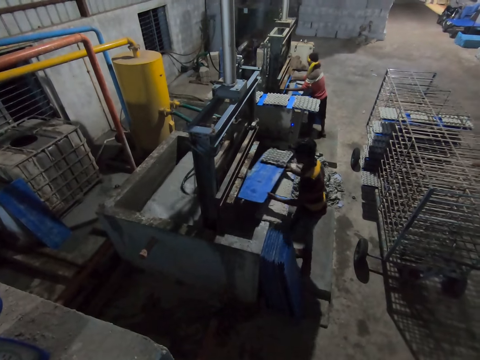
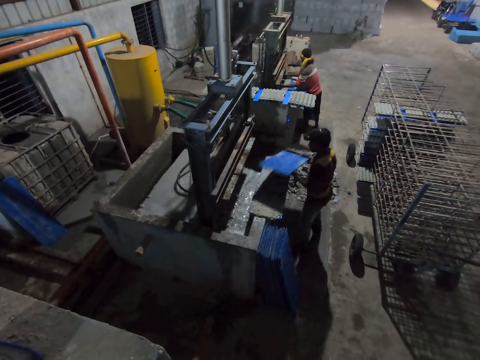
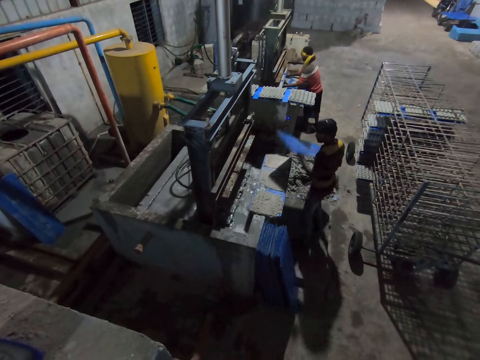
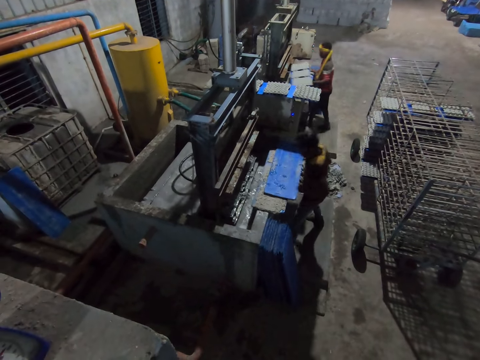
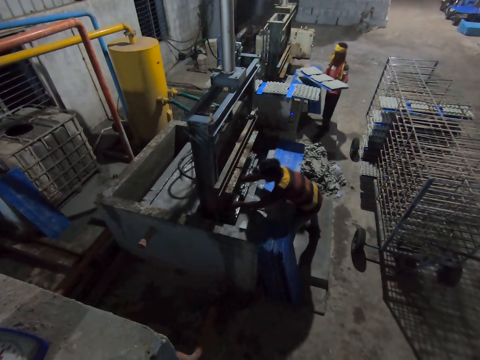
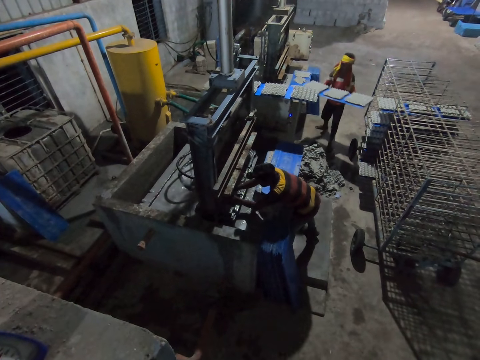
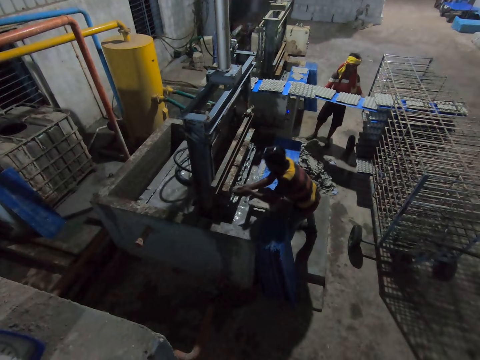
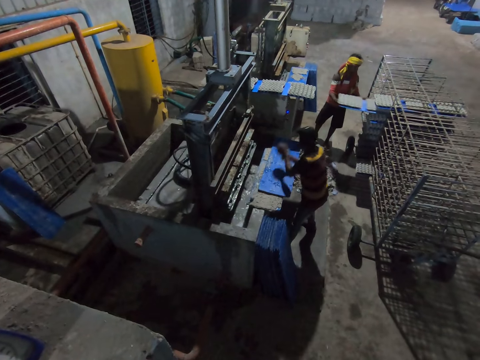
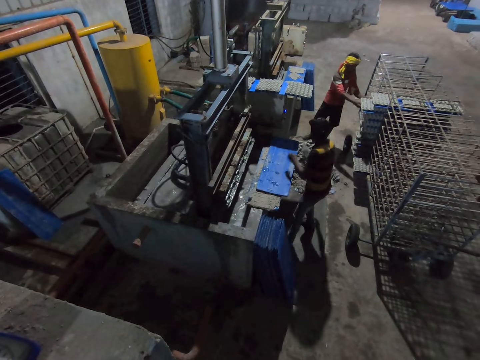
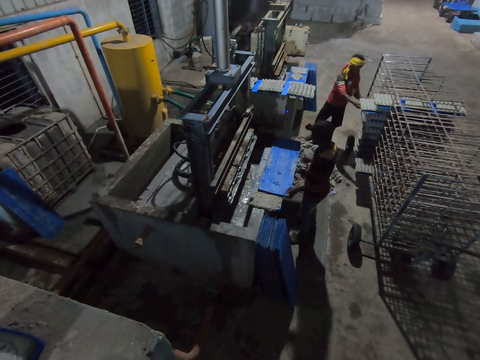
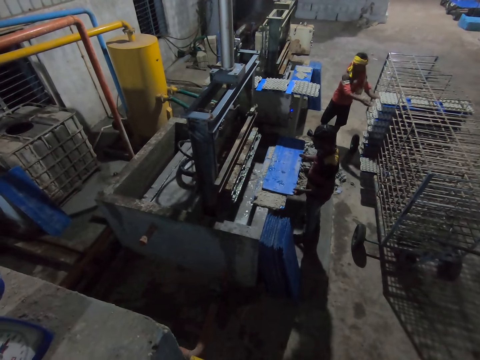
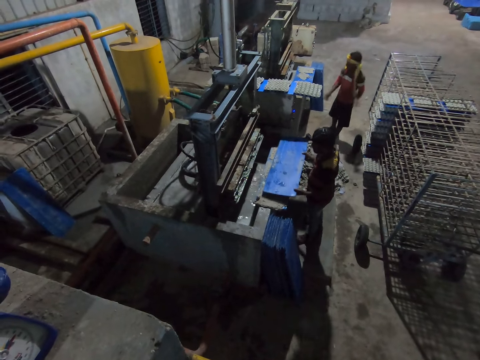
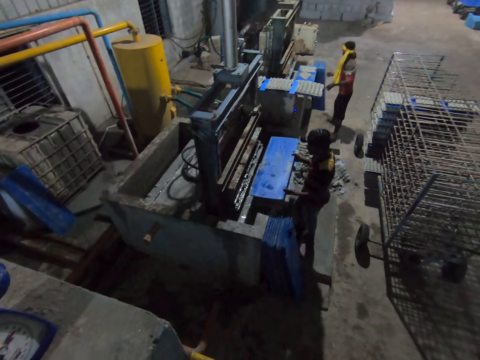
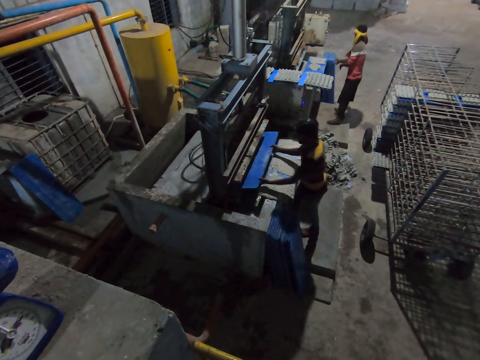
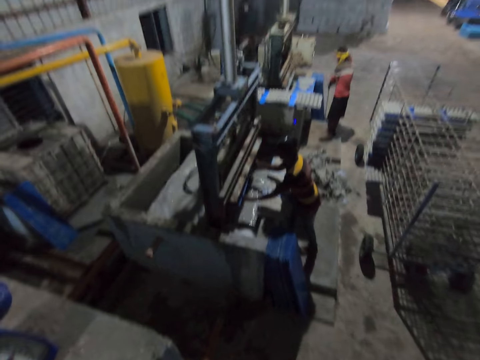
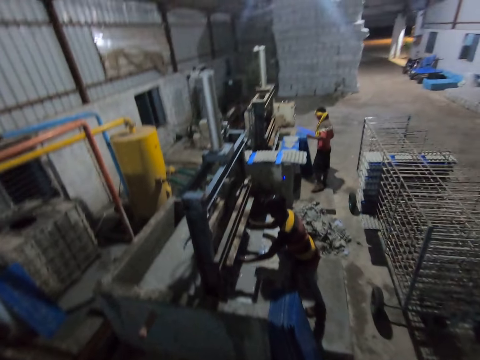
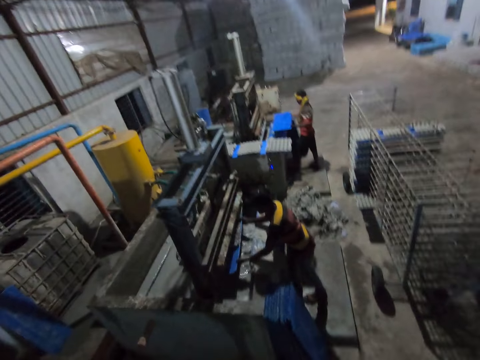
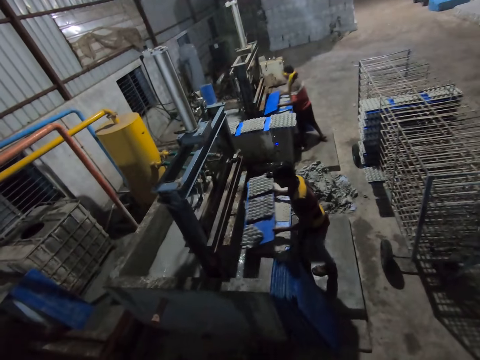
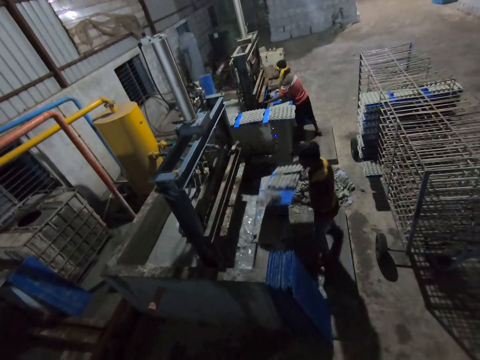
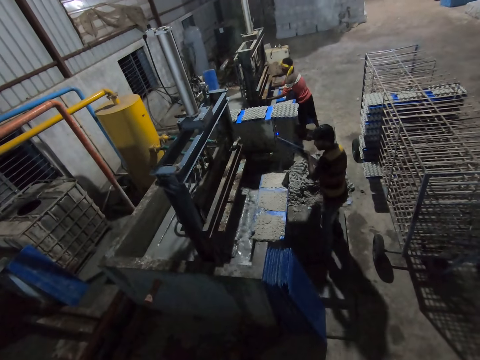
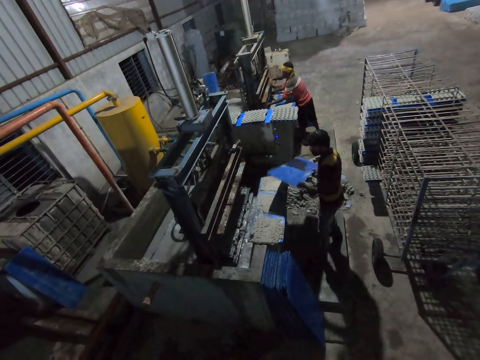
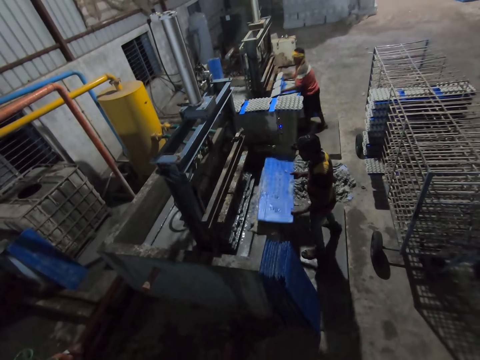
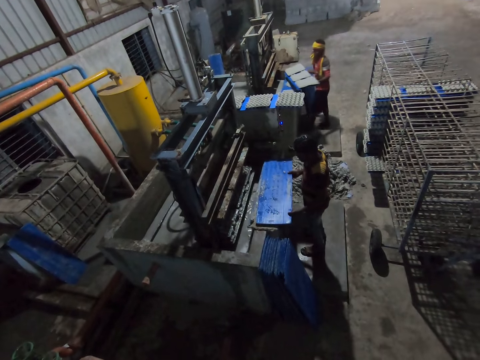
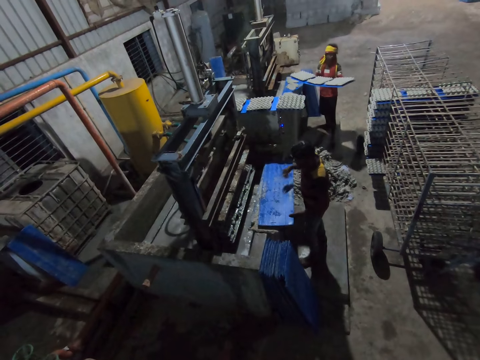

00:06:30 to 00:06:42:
The man removes the plastic tray from the machine with both hands. Another man removes the plastic tray from the machine with both hands. The other man keeps the plastic tray in the rack with both hands. The first man puts the plastic tray into the machine with both hands. The other man carries the plastic tray from the floor with both hands. The other man puts the plastic tray into the machine with both hands. The first man removes the plastic tray from the machine with both hands. The first man throws the egg tray on the plastic tray on the floor with both hands. The other man removes the plastic tray from the machine with both hands.

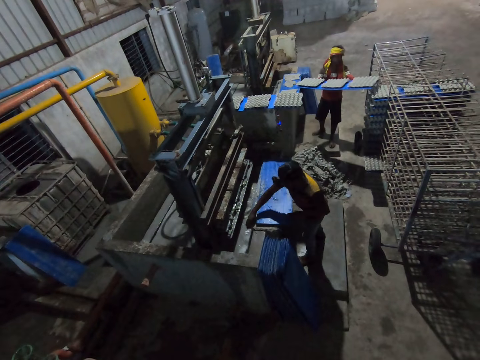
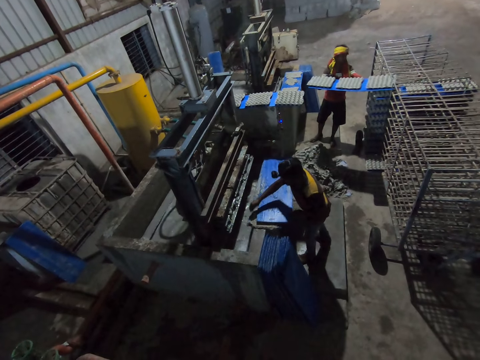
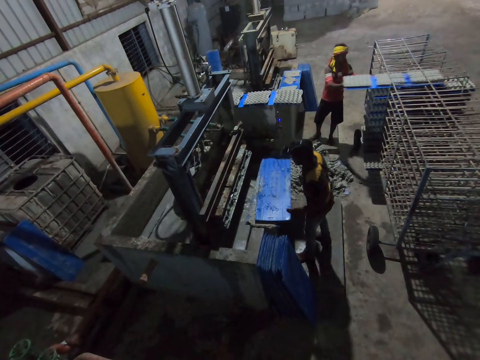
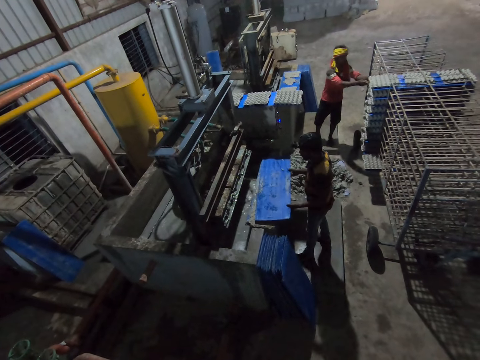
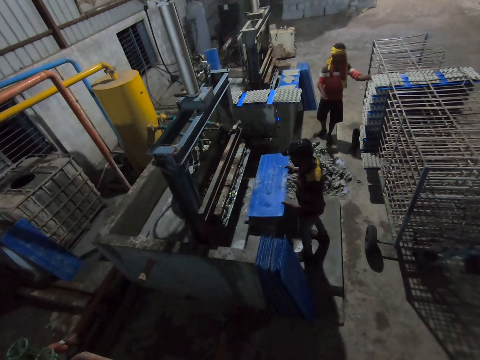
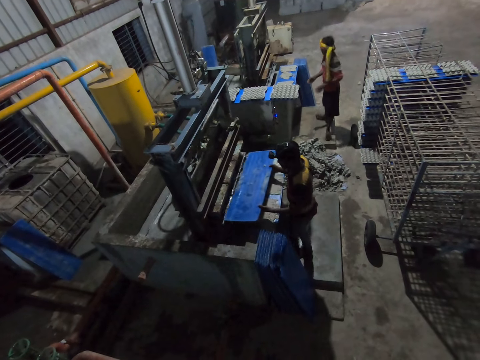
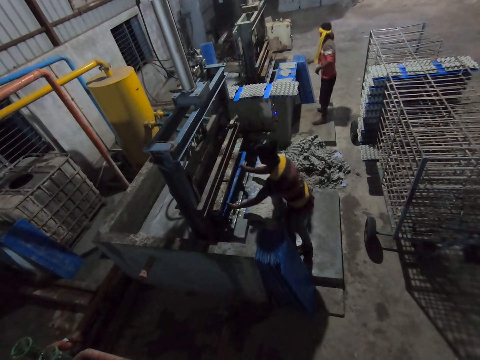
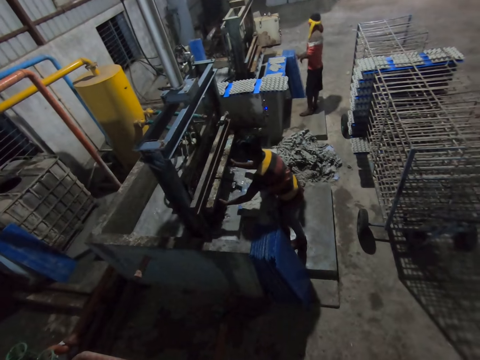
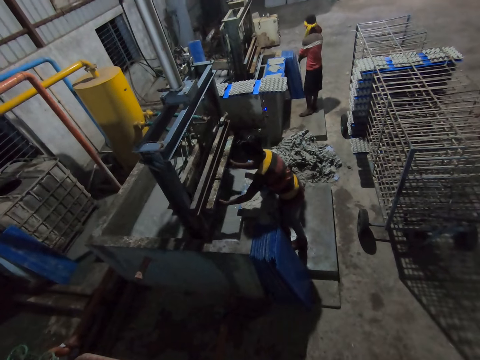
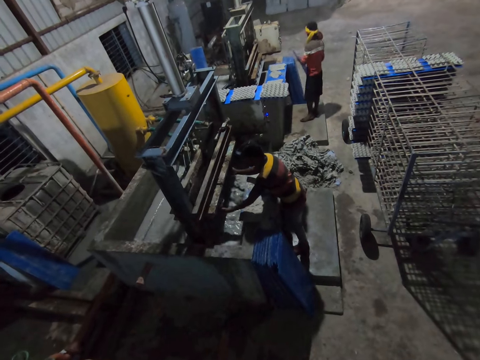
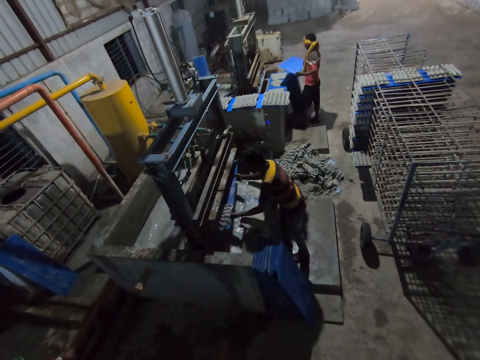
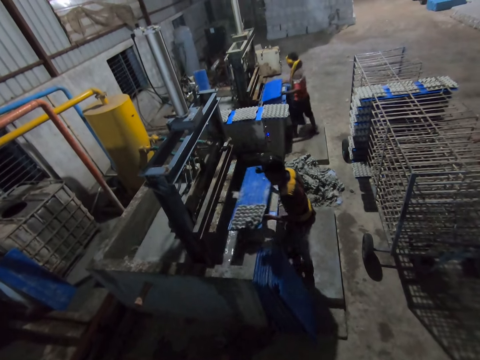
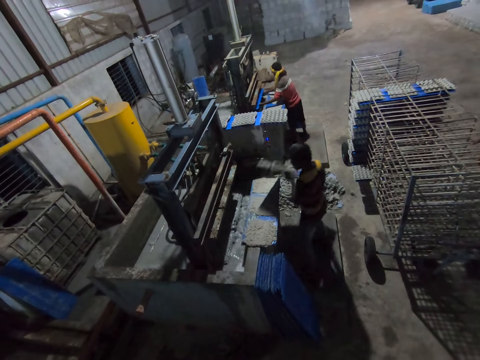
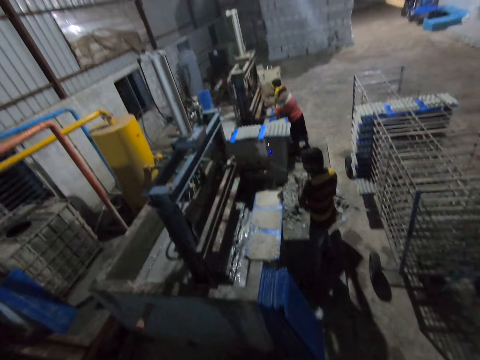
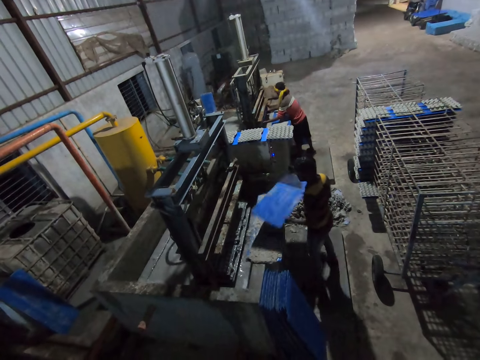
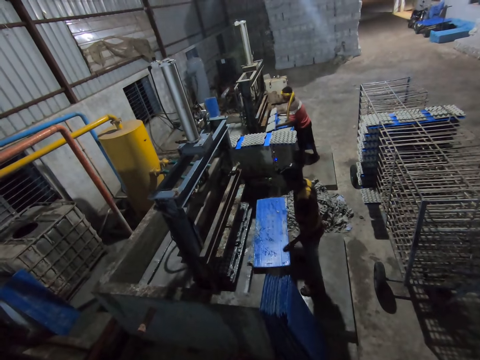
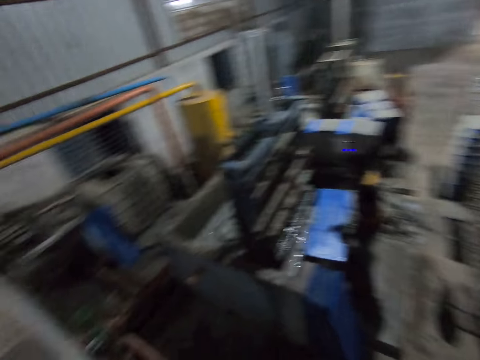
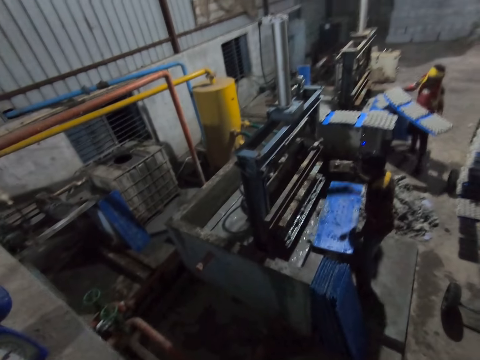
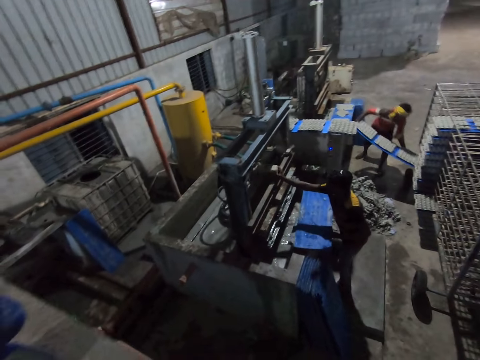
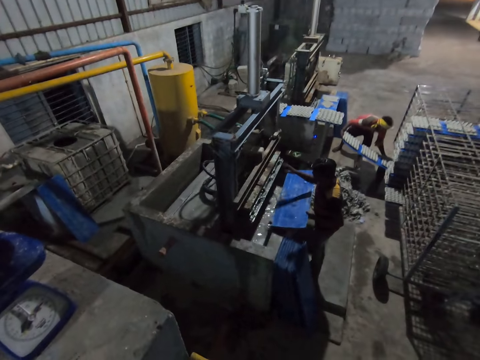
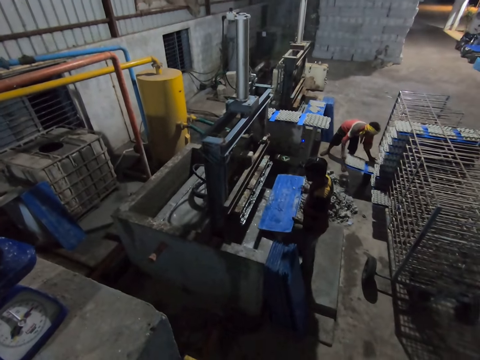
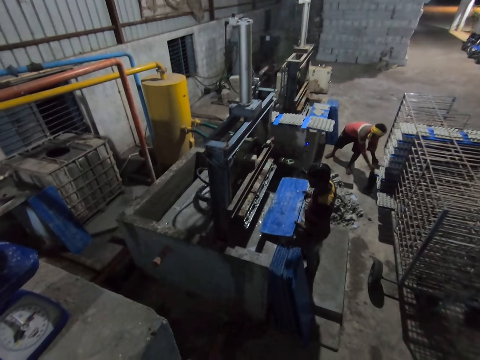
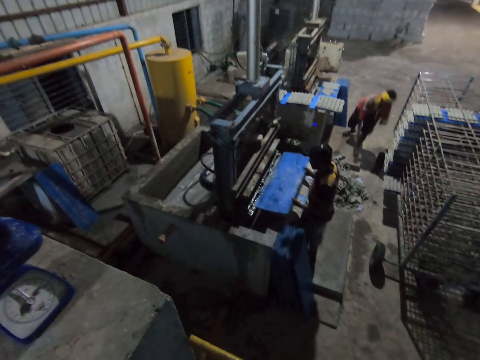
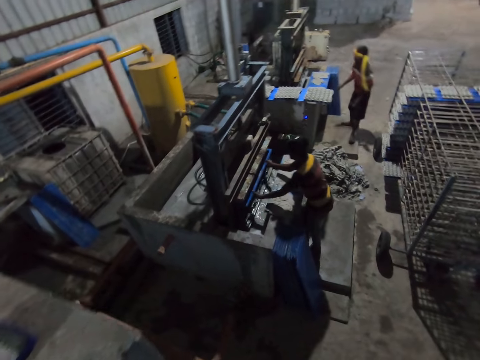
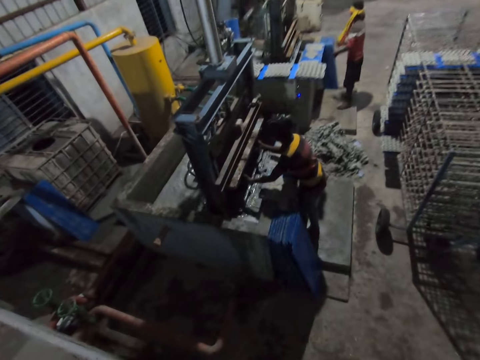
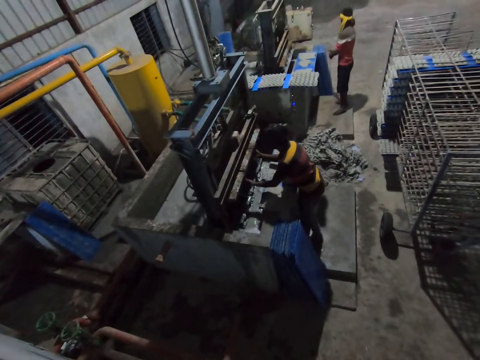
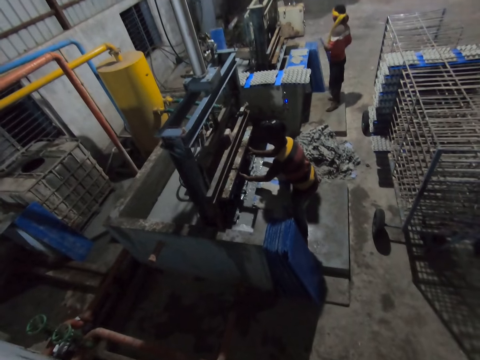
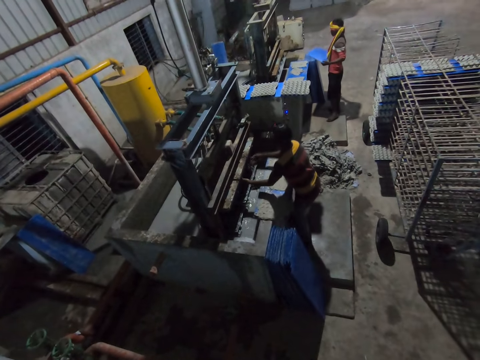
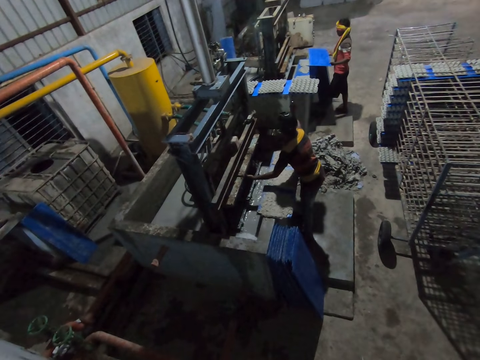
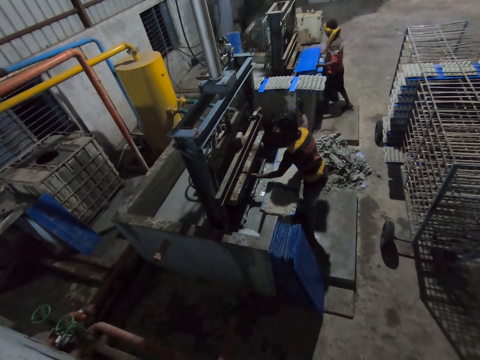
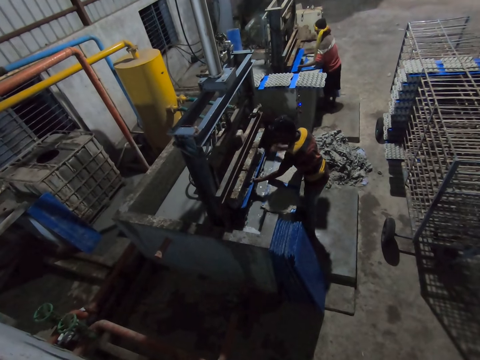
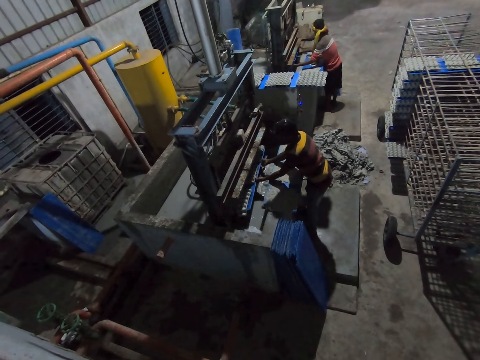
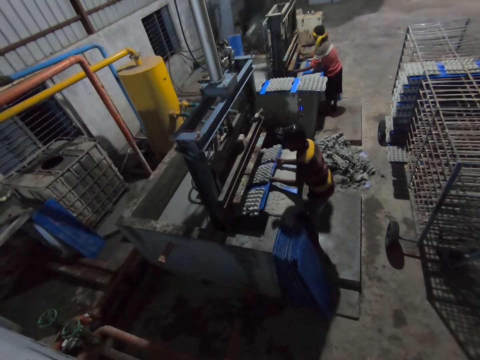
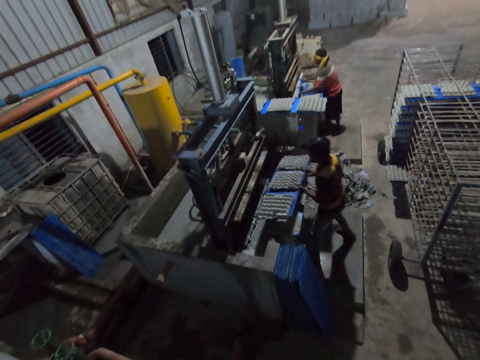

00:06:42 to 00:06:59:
The man keeps the plastic tray in the rack with both hands. Another man puts the plastic tray into the machine with both hands. The first man carries the plastic tray from the floor with both hands. The other man removes the plastic tray from the machine with both hands. The first man puts the plastic tray into the machine with both hands. The other man throws the egg tray on the plastic tray on the floor with both hands. The first man removes the plastic tray from the machine with both hands. The other man picks up a brick from the floor with his right hand and places the brick in the machine with his right hand. The first man keeps the plastic tray in the rack with both hands. The other man puts the plastic tray into the machine with both hands. The first man carries the plastic tray from the floor with both hands. The first man puts the plastic tray into the machine with both hands. The other man removes the plastic tray from the machine with both hands. The first man removes the plastic tray from the machine with both hands.
